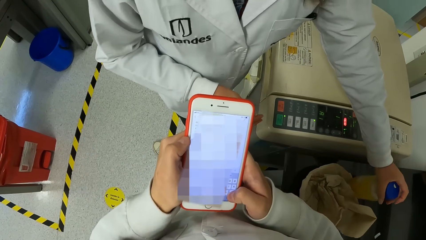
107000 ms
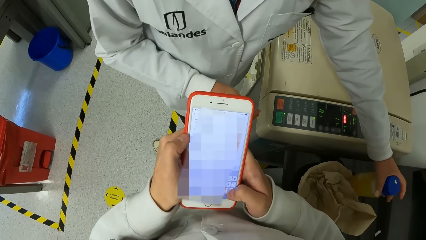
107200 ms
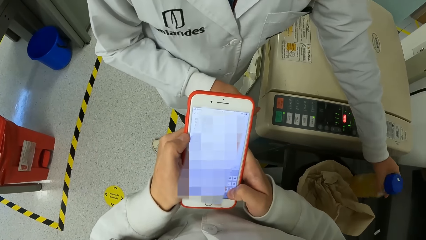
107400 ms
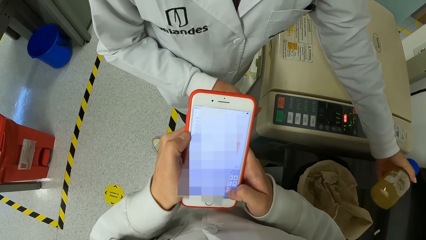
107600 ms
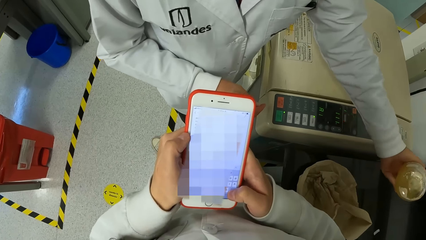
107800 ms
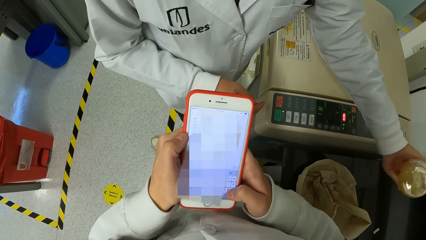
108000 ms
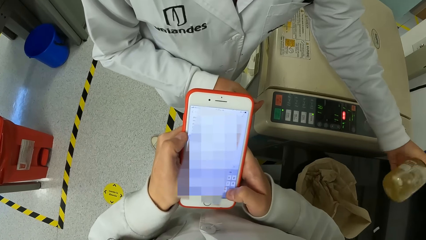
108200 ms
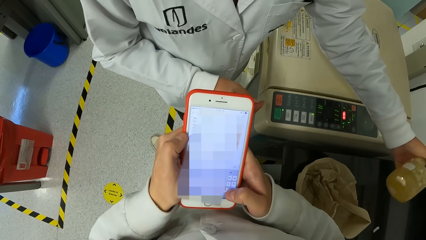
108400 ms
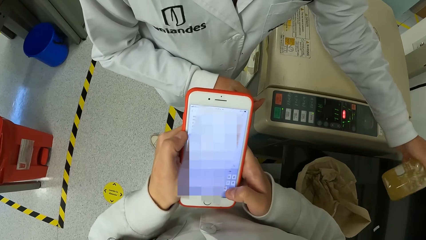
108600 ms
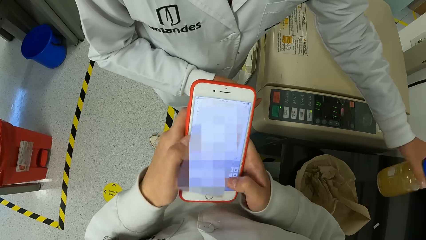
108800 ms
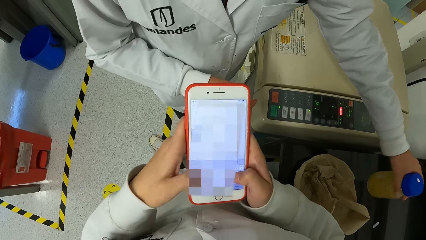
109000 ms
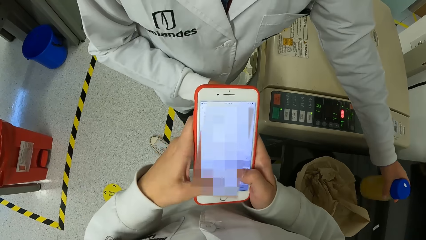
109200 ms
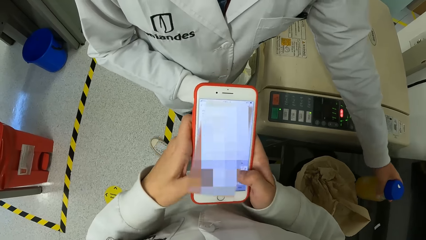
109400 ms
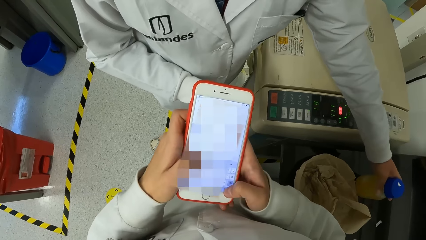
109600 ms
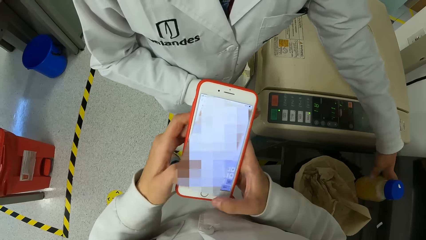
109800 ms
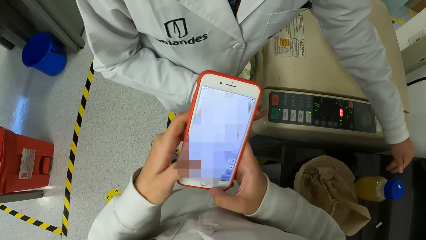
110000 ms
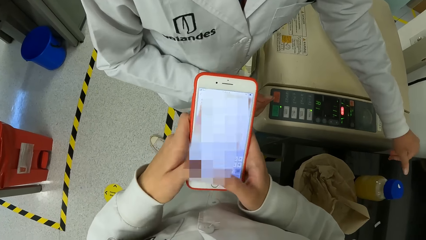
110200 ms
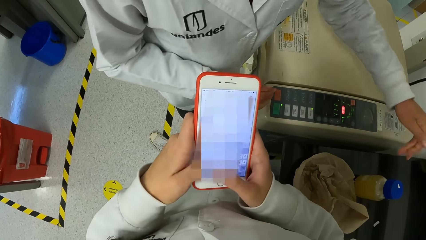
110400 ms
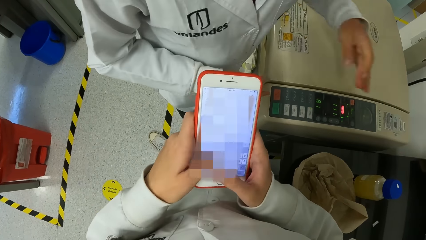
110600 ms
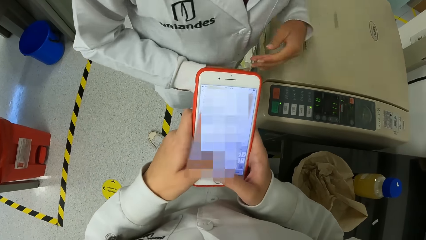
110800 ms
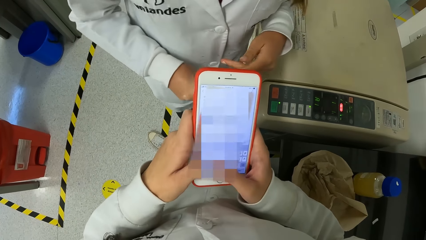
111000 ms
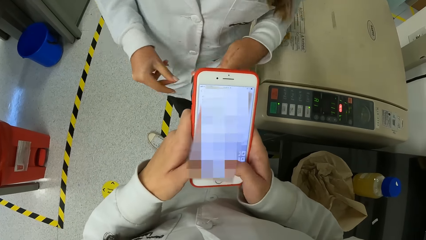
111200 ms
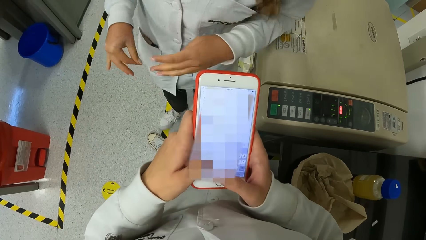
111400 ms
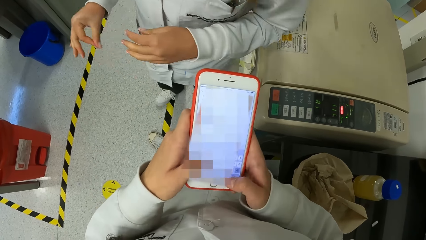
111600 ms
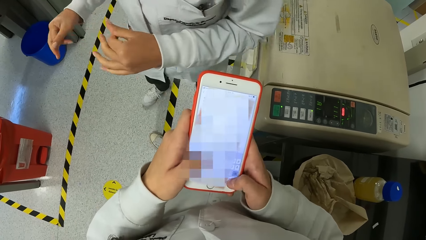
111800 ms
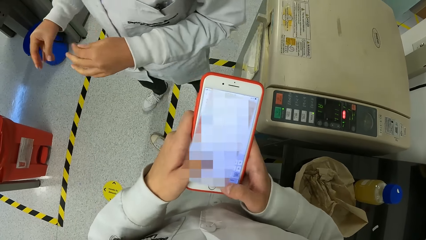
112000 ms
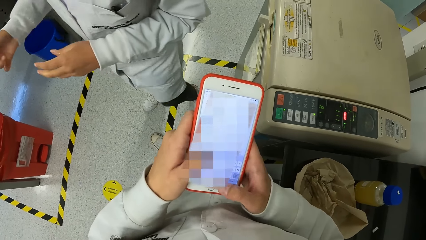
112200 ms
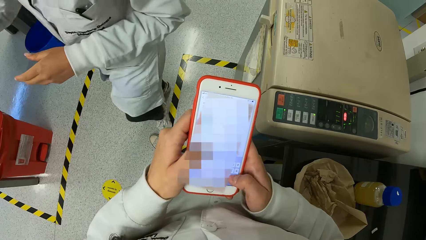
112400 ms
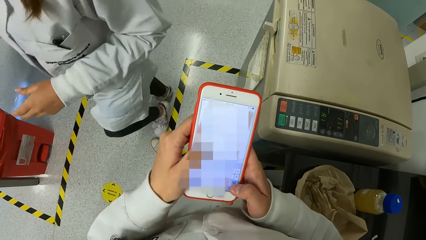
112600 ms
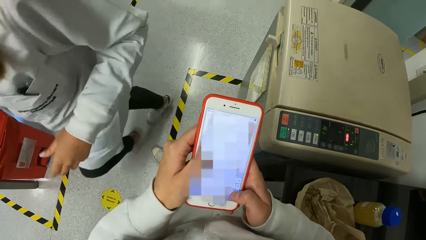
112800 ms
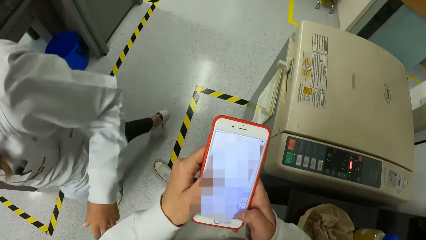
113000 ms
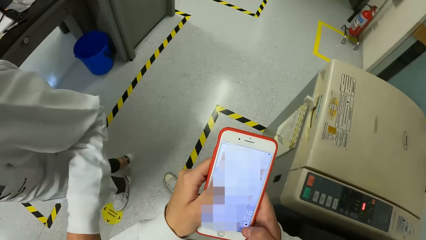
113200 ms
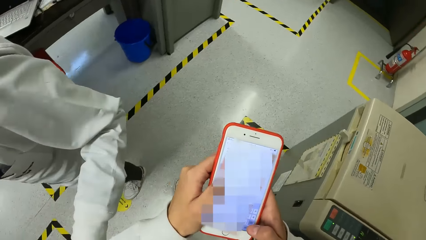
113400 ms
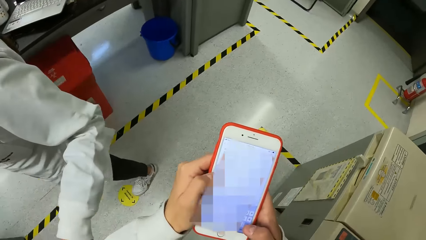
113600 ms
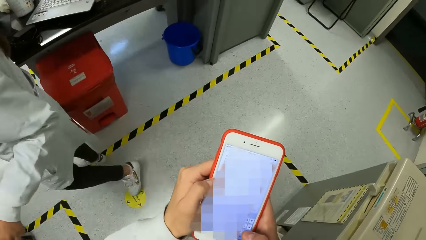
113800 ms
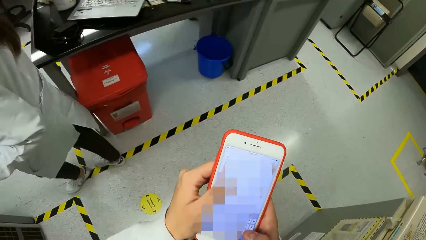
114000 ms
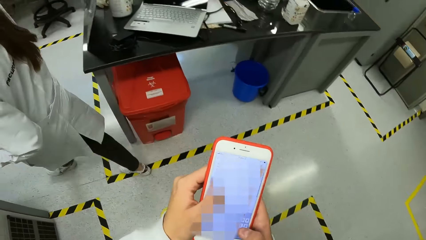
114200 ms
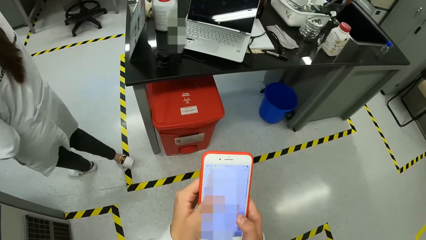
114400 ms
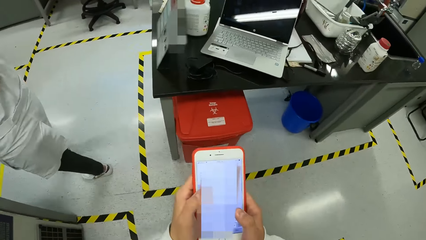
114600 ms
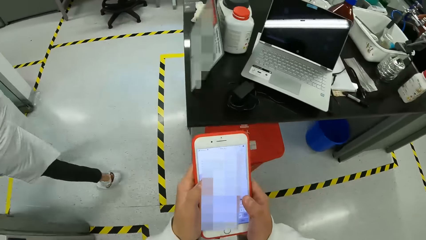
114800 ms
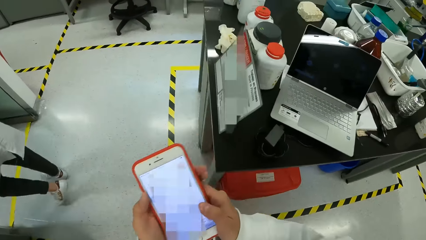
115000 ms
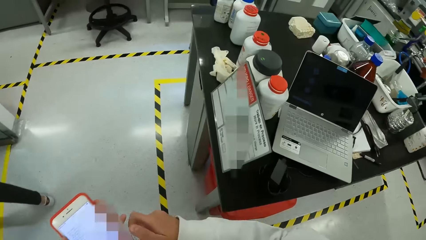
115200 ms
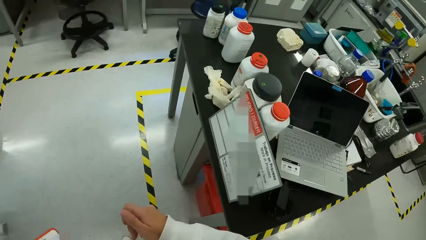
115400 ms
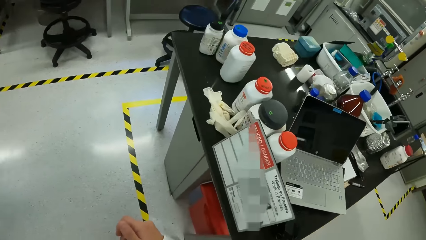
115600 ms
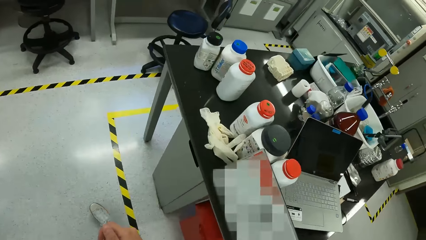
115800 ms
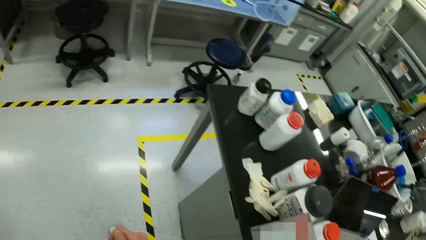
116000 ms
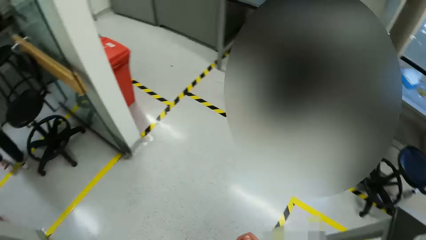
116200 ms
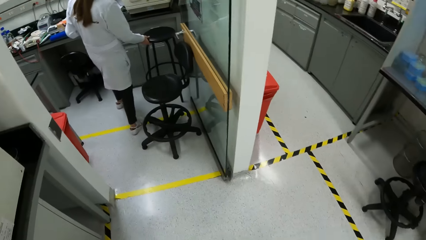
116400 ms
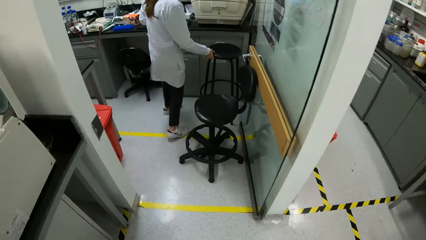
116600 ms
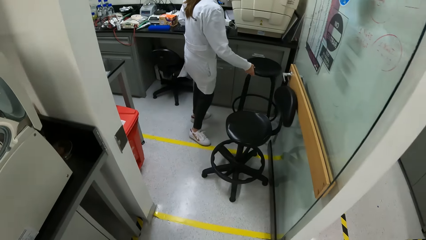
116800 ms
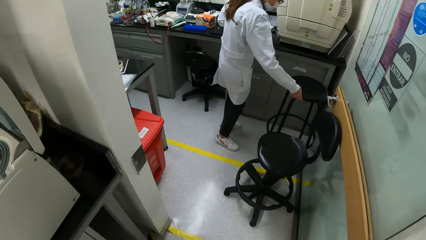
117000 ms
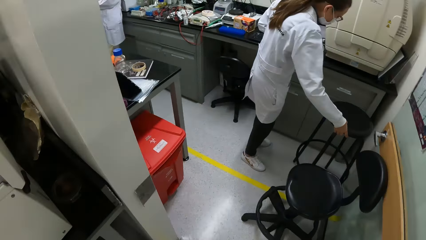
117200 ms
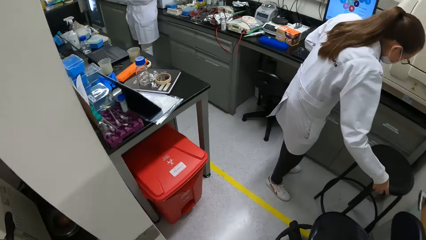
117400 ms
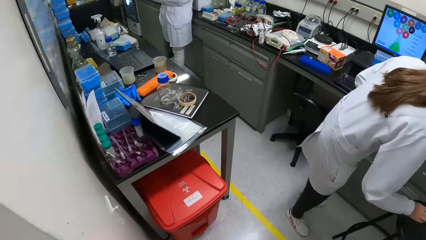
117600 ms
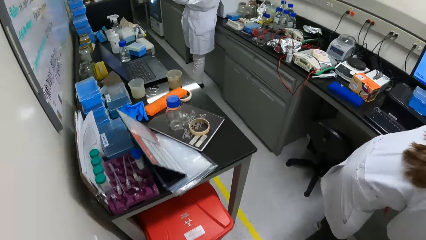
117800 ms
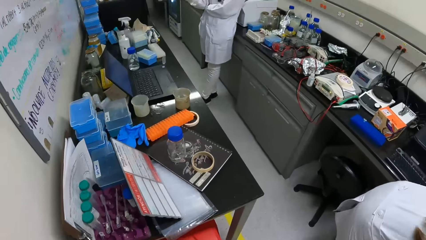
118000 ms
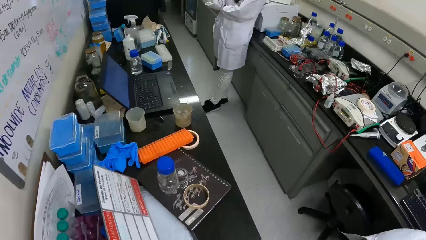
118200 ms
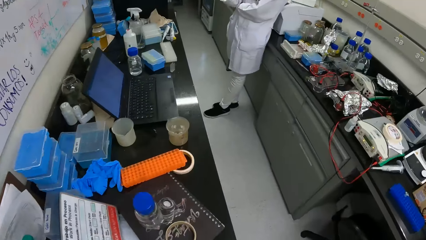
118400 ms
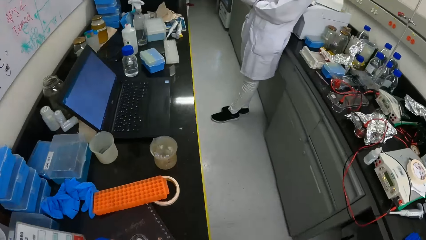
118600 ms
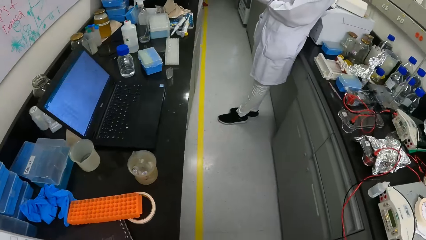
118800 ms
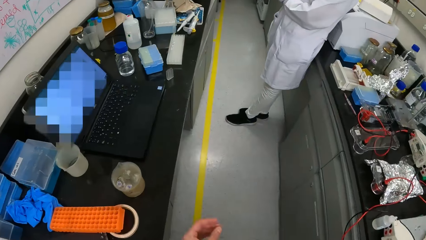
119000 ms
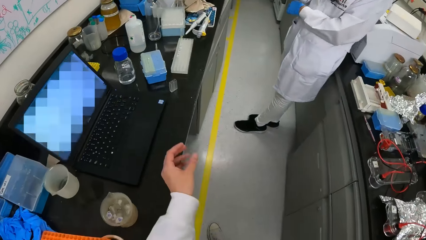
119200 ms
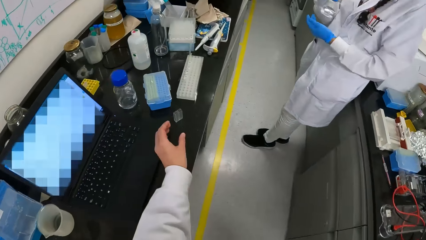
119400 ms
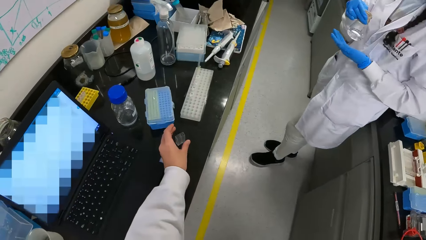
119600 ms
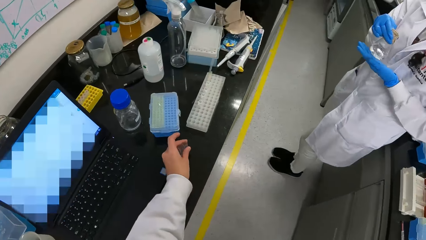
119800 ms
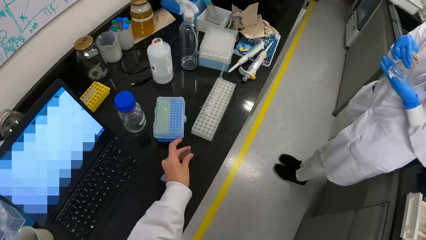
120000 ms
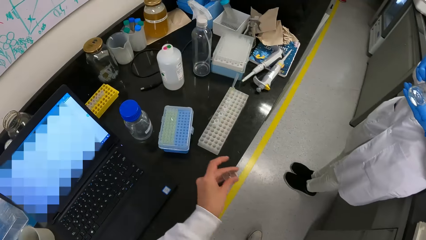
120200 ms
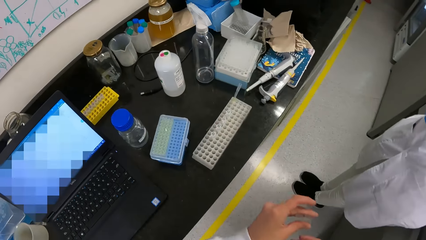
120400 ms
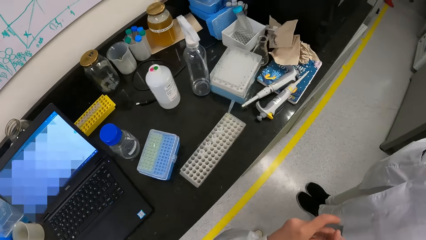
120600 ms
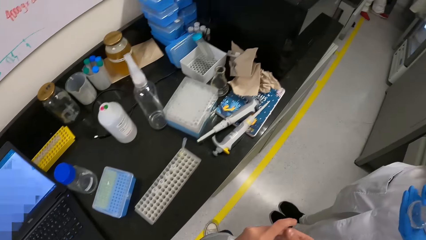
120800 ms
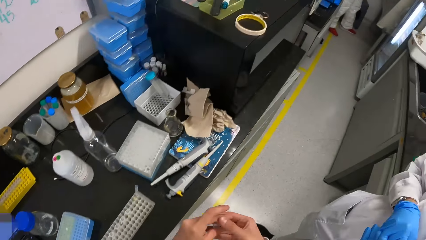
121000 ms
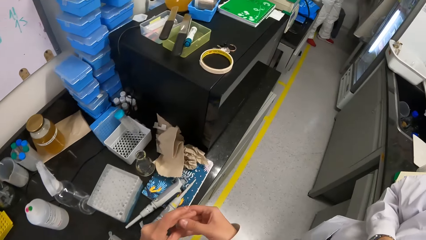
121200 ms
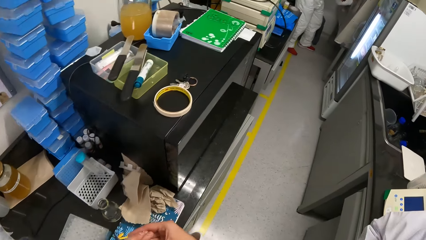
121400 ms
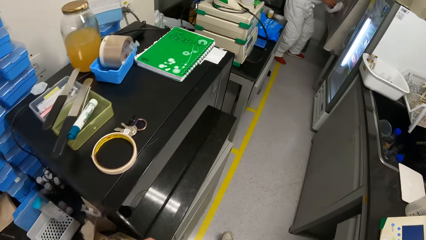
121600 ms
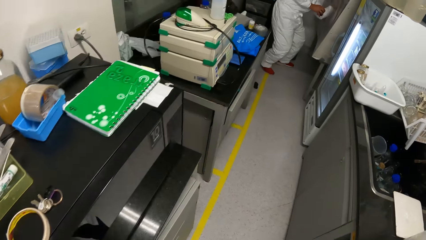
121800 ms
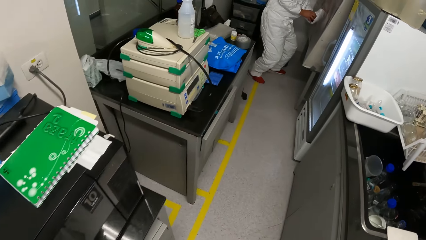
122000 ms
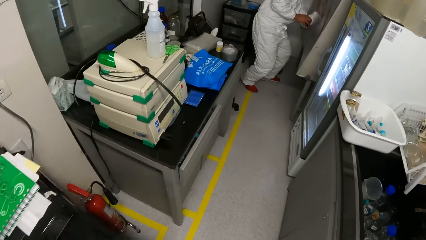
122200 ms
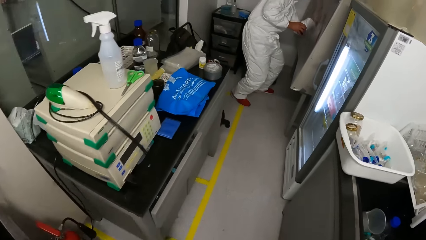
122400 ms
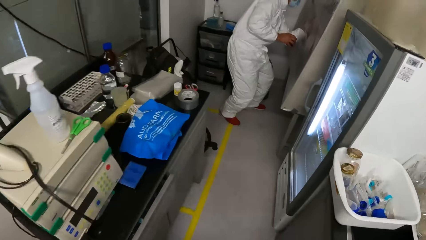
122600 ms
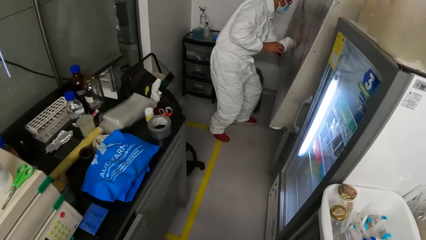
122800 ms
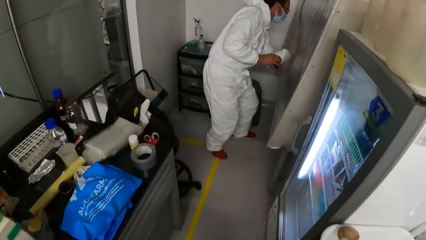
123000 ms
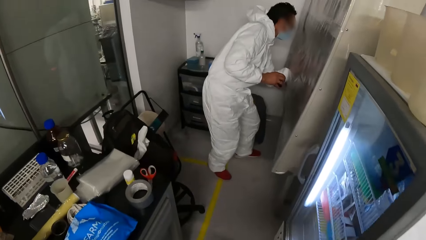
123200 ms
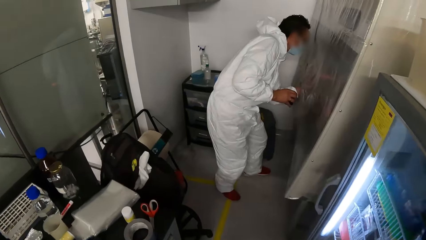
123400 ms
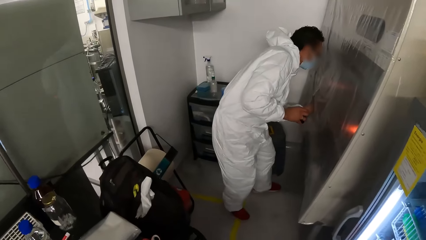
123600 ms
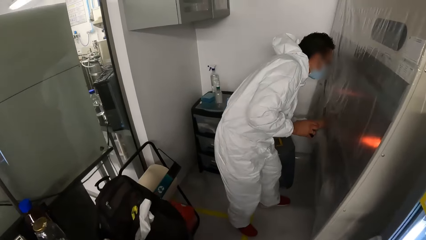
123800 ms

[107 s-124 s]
The woman shakes the bottle with her left hand. The woman drops the bottle on the table with her left hand. The camera wearer operates the phone with both hands. He walks around. He takes the test tube from the table with his left hand. He walks around.
